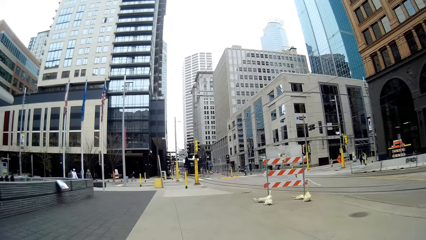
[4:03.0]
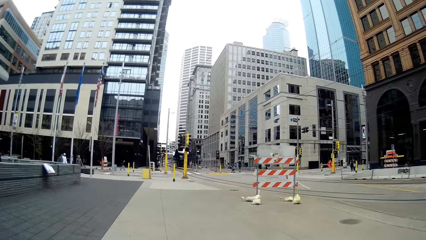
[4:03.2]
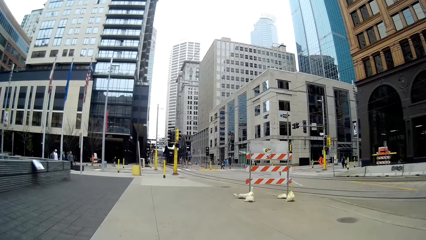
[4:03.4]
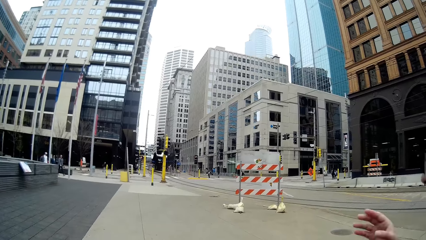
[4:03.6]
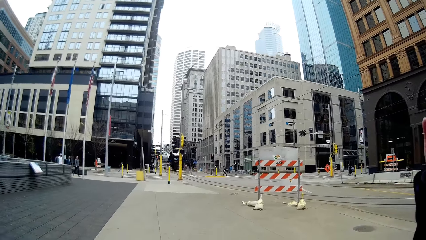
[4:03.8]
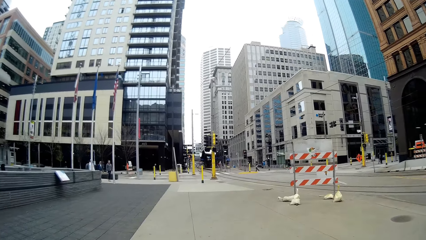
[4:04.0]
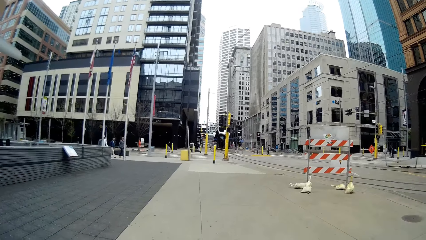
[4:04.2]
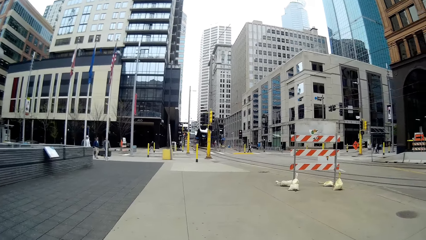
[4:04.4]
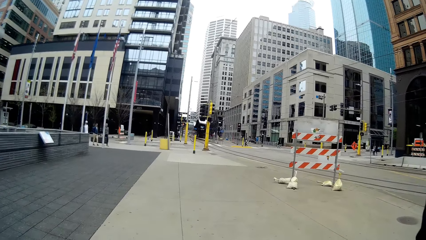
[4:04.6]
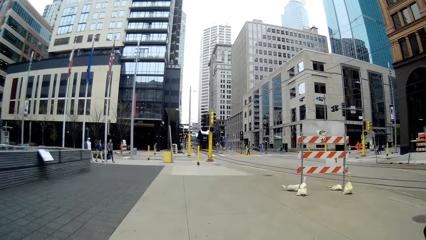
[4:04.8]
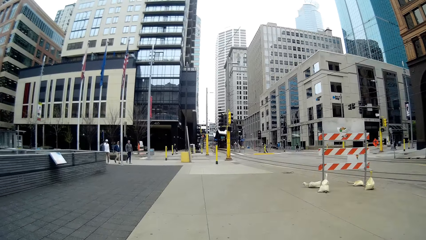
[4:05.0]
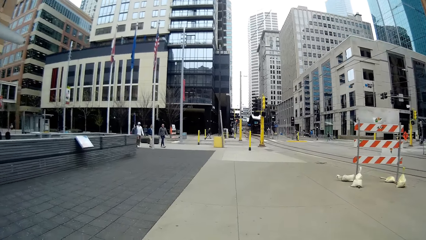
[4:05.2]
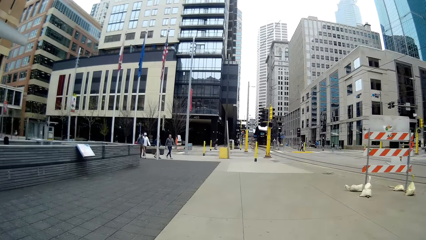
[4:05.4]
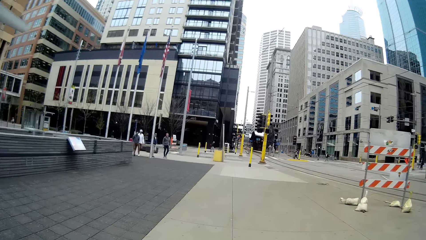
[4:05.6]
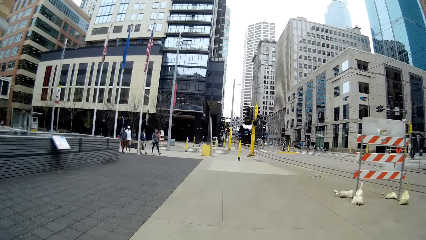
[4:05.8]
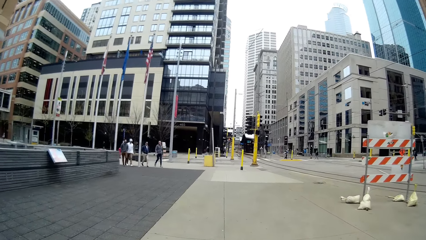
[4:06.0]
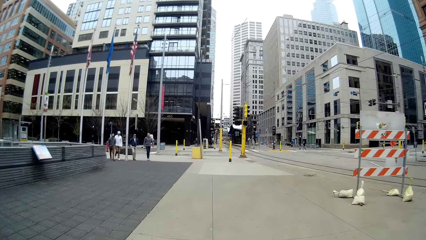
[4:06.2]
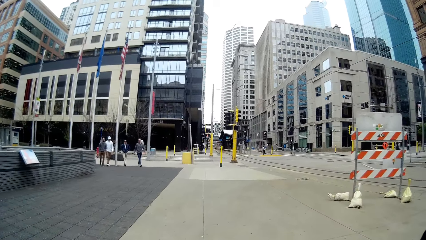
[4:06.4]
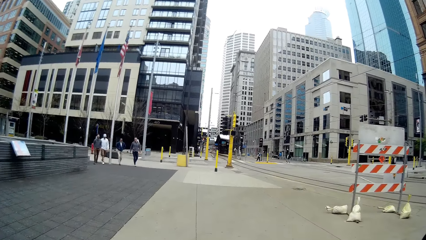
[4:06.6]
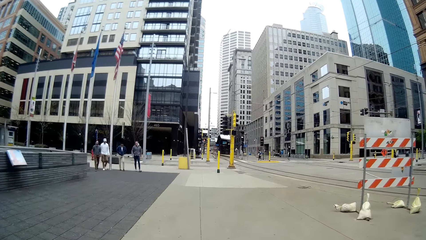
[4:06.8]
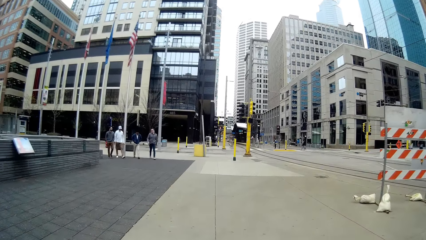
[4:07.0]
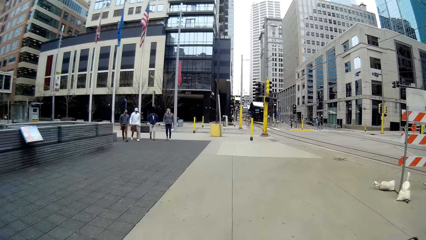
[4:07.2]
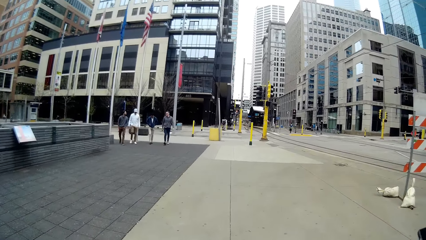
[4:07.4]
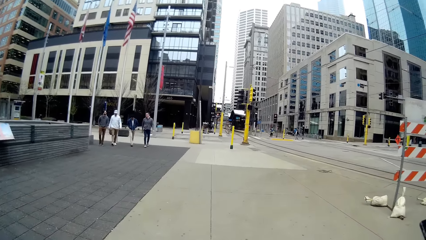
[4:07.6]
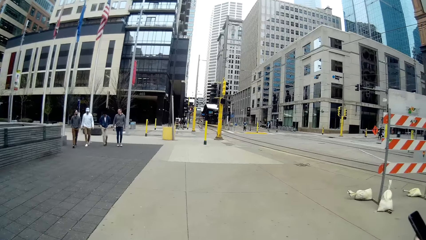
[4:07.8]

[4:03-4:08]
The camera wearer walks on the road.

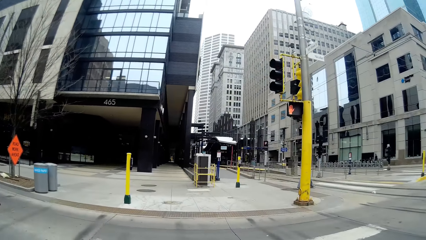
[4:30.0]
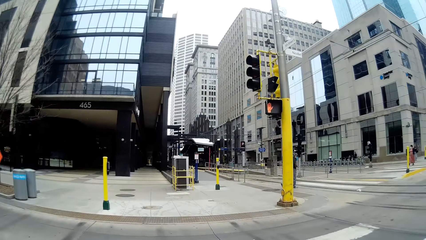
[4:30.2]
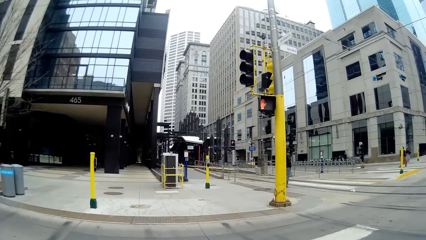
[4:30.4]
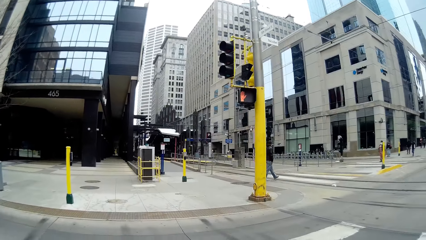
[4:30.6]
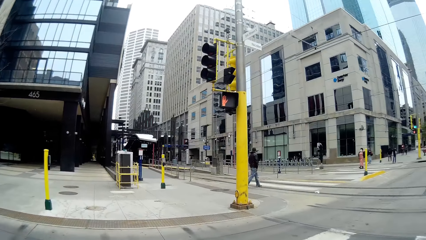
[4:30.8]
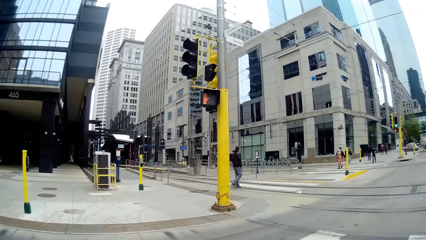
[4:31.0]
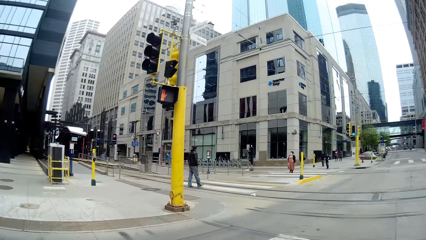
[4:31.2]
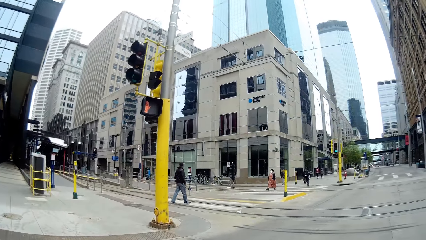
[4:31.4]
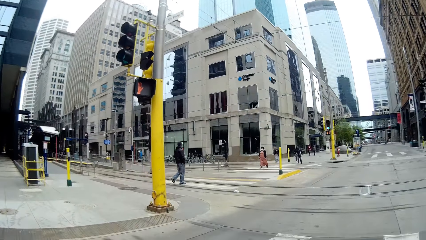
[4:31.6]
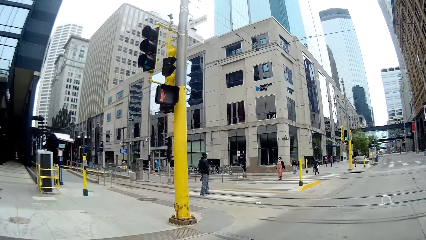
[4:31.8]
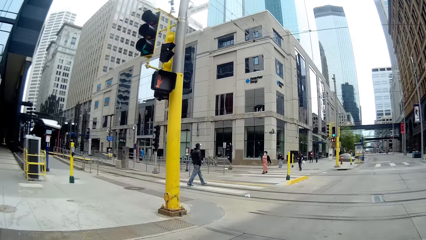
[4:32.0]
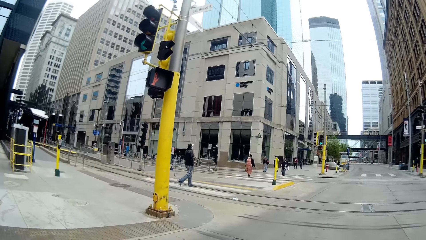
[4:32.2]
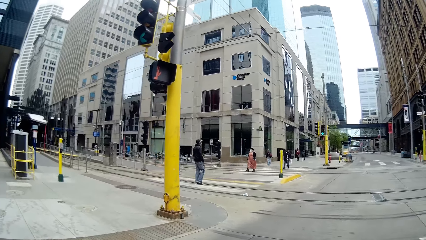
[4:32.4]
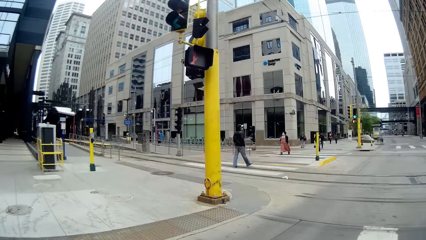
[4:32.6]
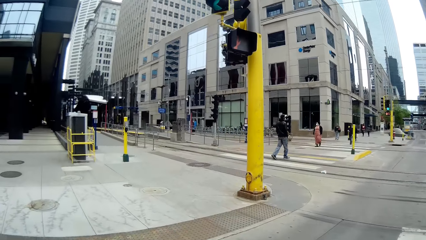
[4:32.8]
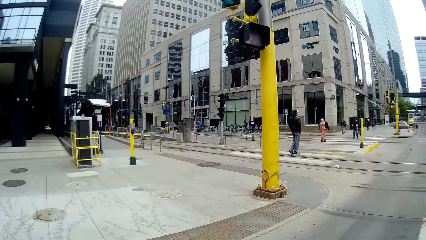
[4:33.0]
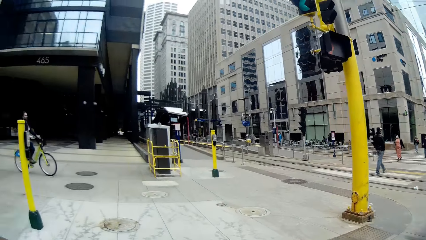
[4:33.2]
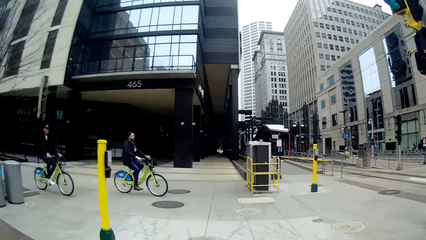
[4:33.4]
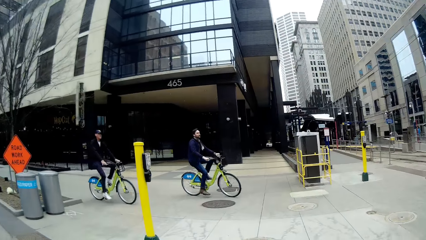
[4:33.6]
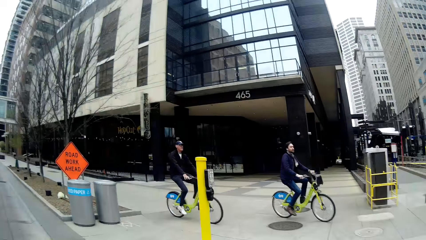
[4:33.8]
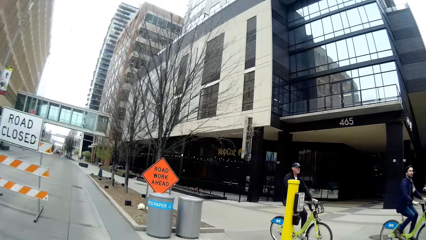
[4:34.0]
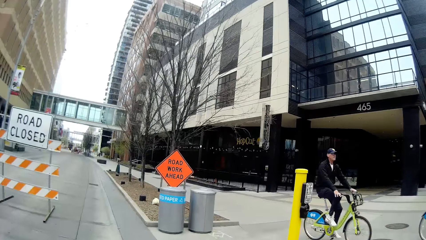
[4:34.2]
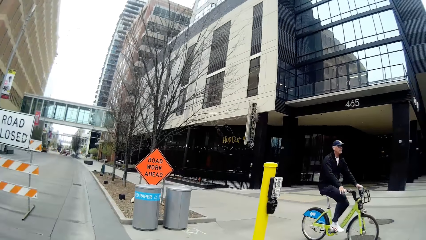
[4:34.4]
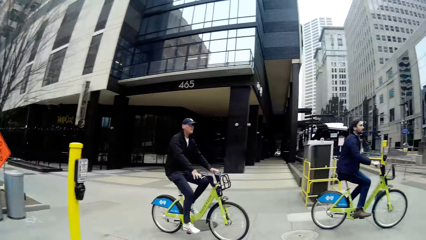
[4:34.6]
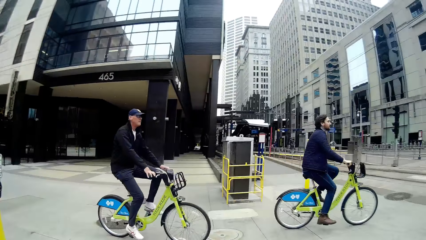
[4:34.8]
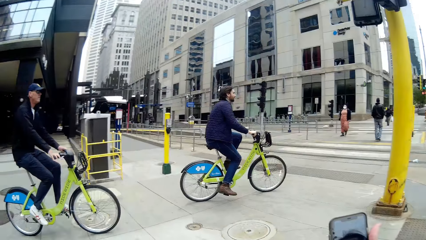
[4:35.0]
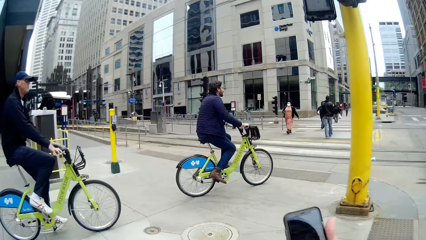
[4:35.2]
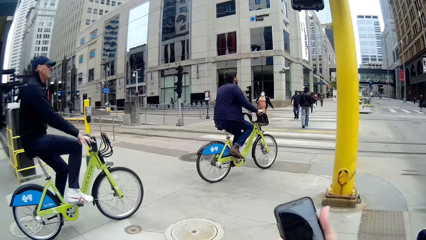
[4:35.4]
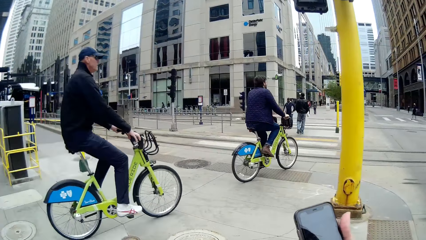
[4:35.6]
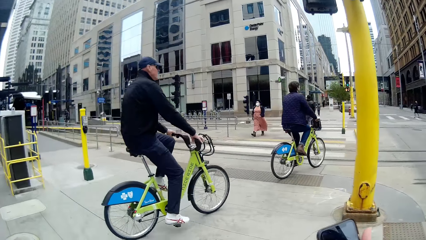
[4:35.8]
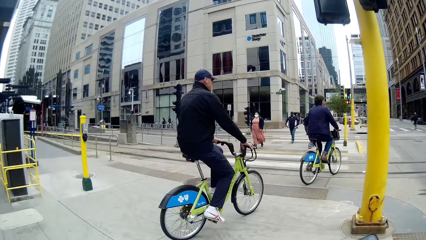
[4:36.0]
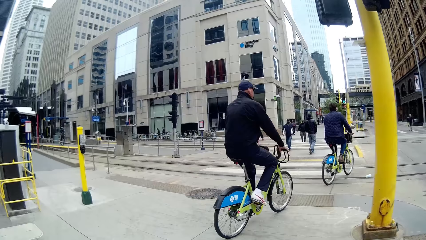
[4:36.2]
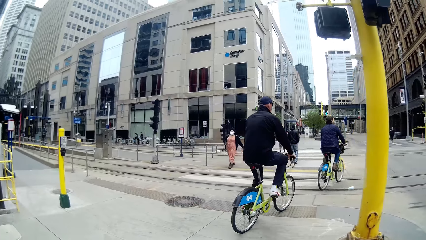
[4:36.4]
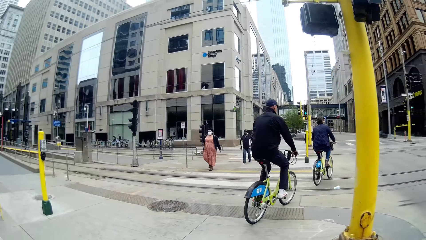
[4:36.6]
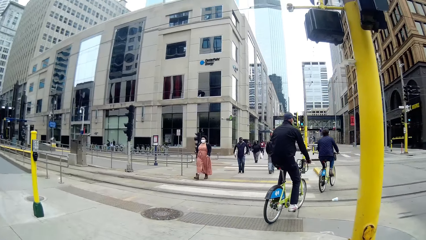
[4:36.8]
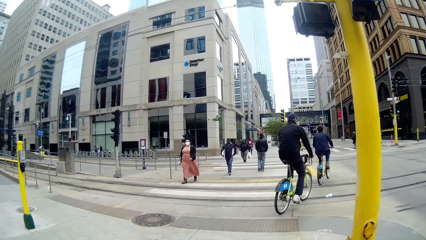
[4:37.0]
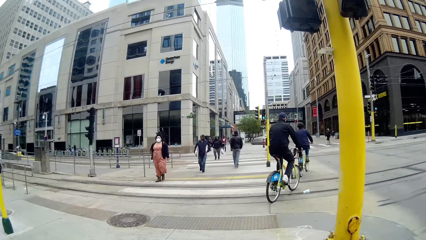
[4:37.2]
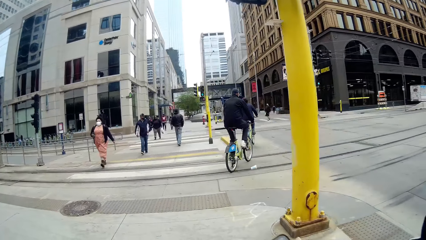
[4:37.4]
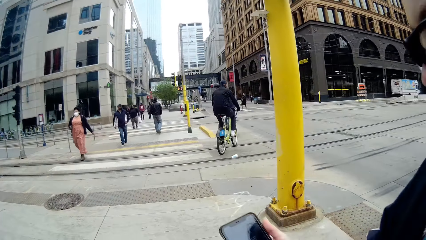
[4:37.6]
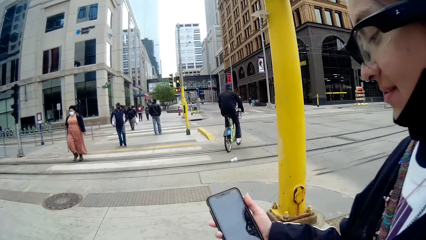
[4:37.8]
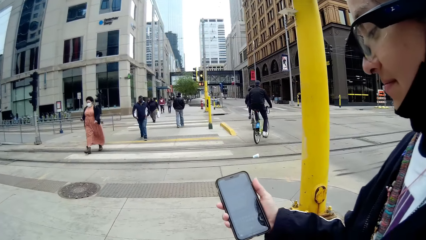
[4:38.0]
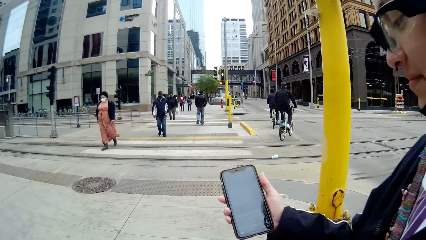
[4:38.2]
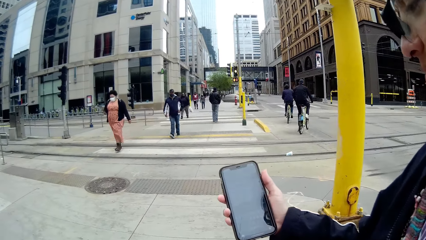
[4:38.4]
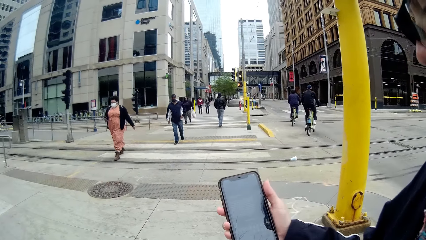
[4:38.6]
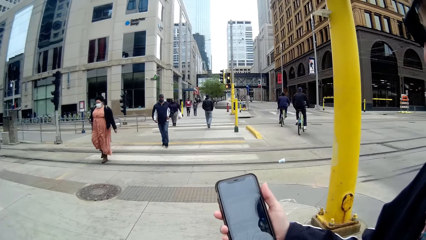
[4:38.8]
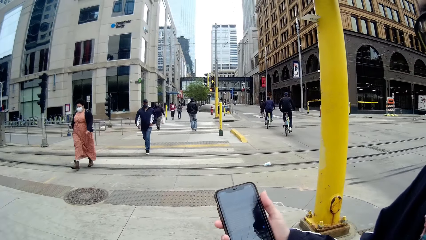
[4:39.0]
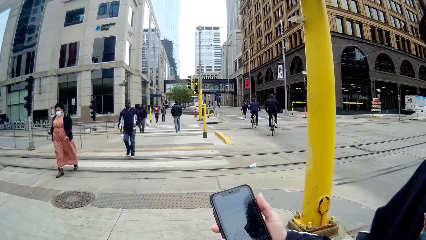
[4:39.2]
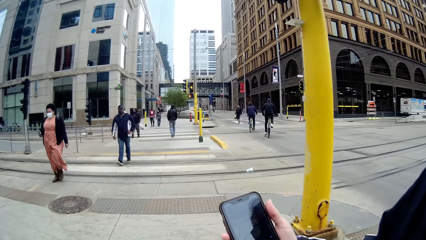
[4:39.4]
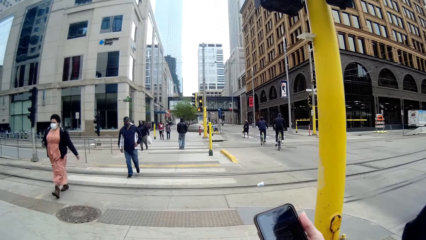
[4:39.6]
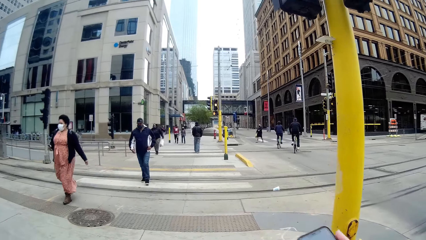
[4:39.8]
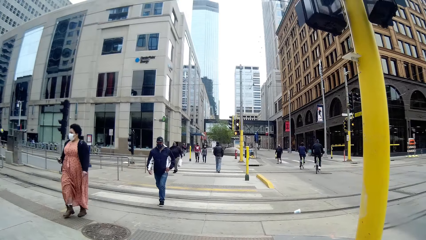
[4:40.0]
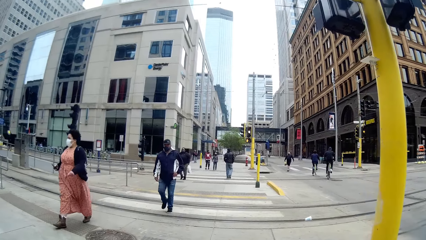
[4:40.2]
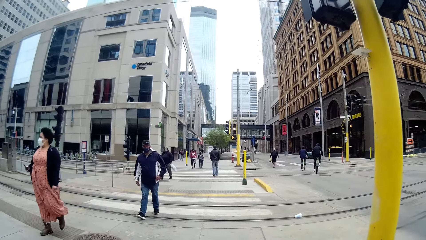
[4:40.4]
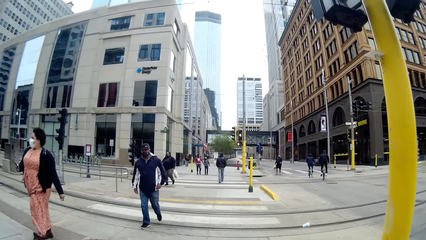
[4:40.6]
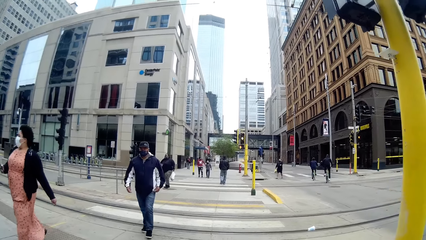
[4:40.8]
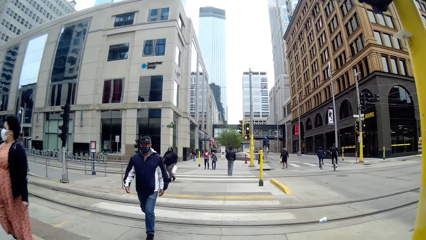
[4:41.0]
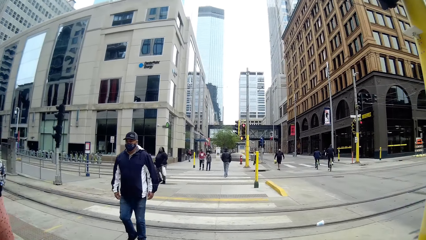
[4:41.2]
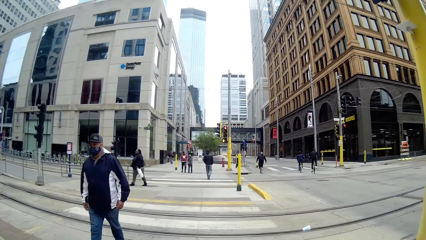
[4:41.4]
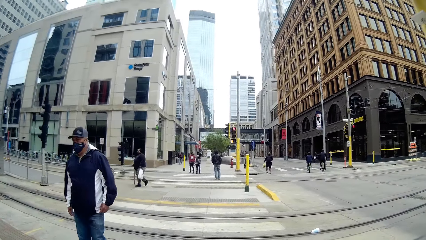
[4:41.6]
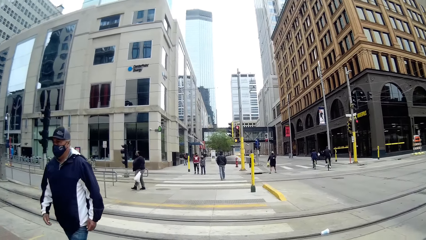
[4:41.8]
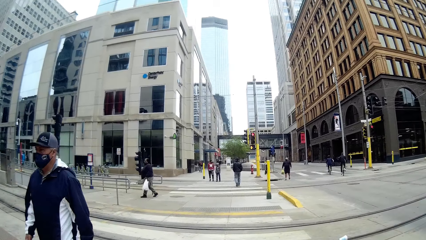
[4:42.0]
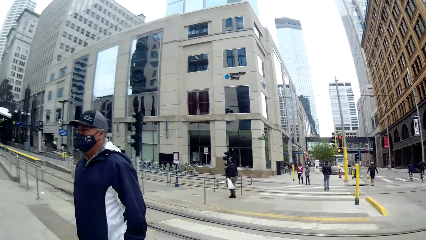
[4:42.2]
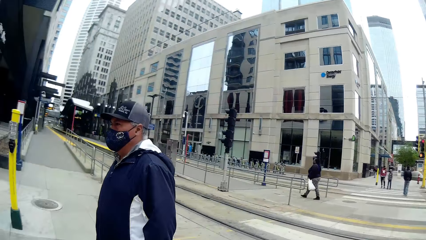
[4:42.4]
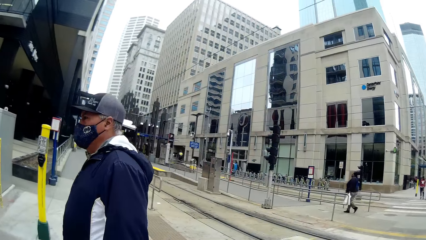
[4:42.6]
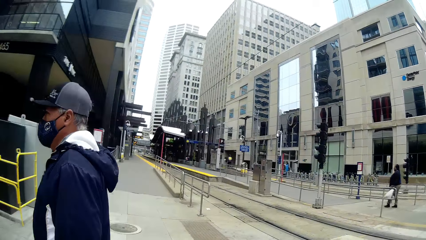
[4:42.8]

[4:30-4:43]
The camera wearer crosses the road. A bicycle rides past the camera wearer. This happens again. The camera wearer looks around the street. They dialogue with a woman. A woman walks past the camera wearer. A man walks past the camera wearer.
